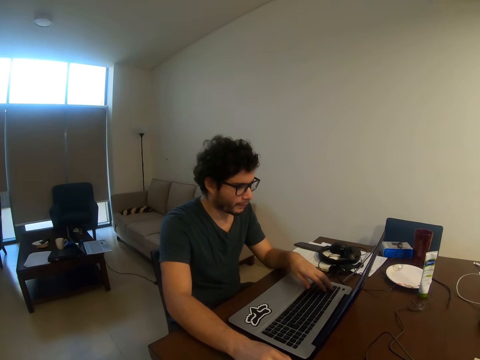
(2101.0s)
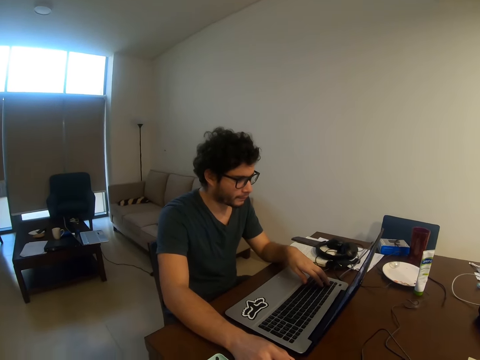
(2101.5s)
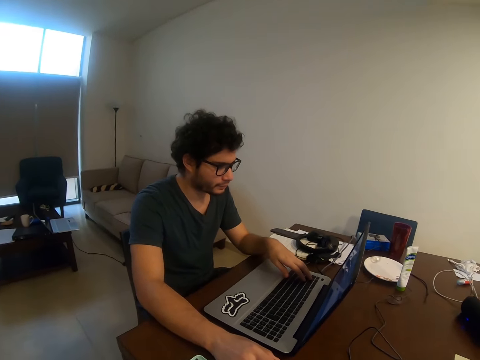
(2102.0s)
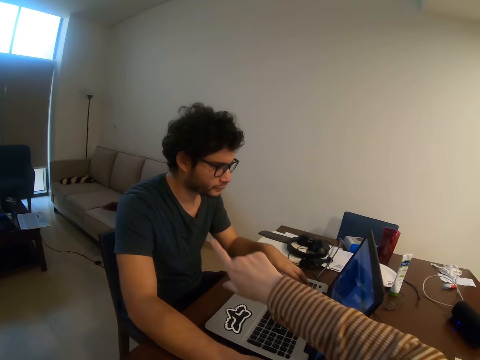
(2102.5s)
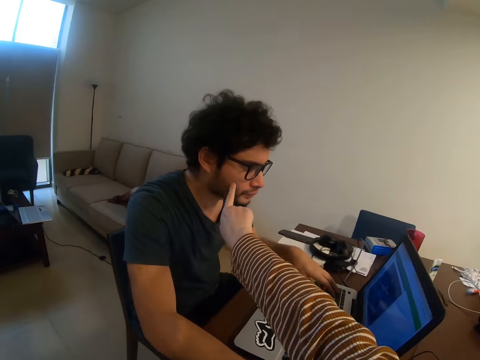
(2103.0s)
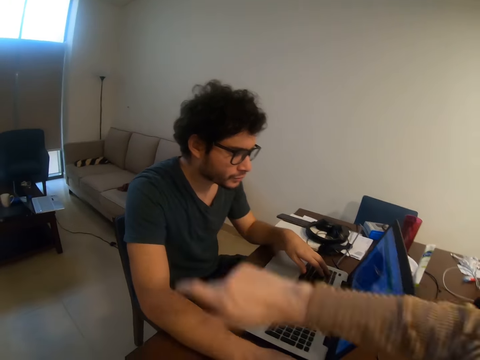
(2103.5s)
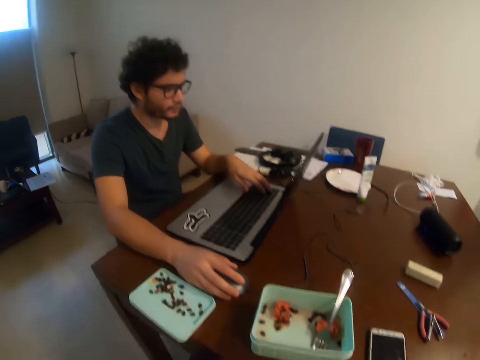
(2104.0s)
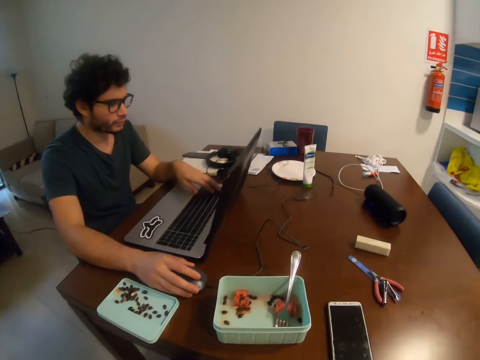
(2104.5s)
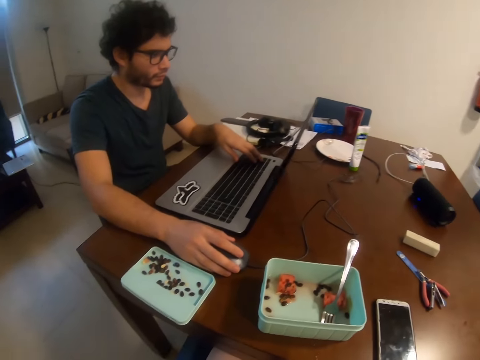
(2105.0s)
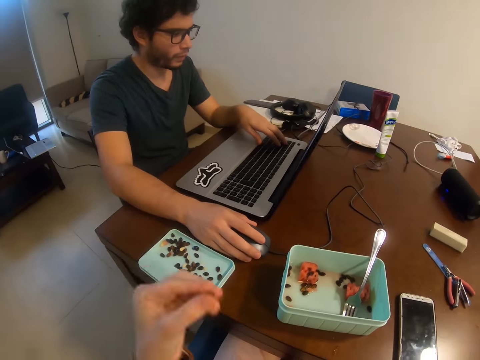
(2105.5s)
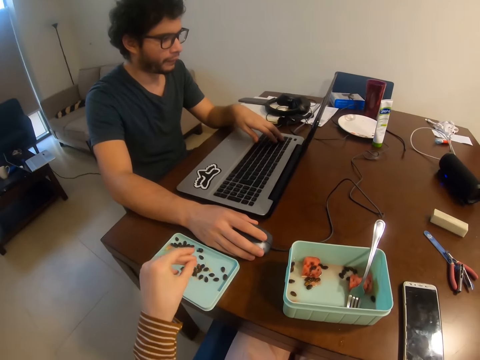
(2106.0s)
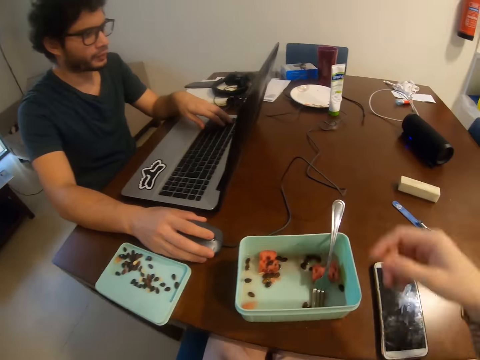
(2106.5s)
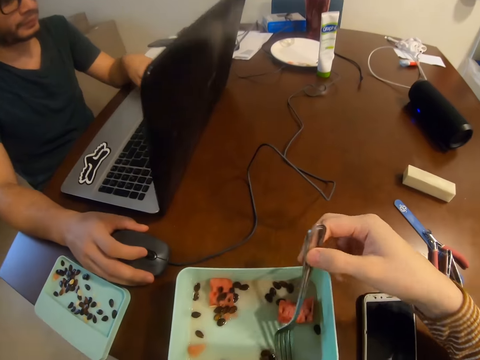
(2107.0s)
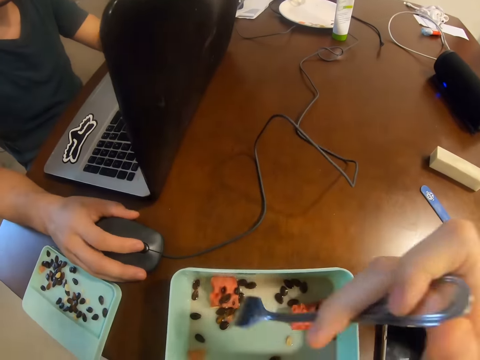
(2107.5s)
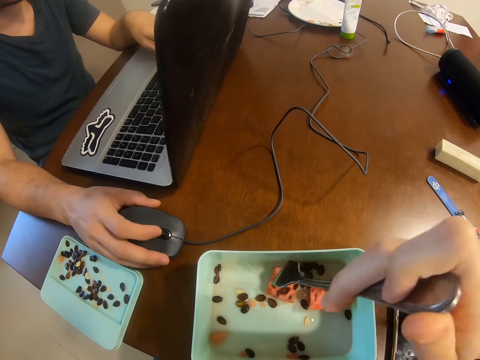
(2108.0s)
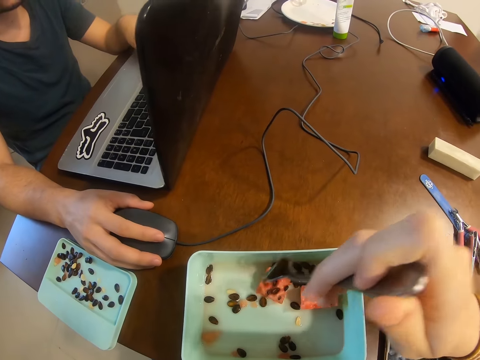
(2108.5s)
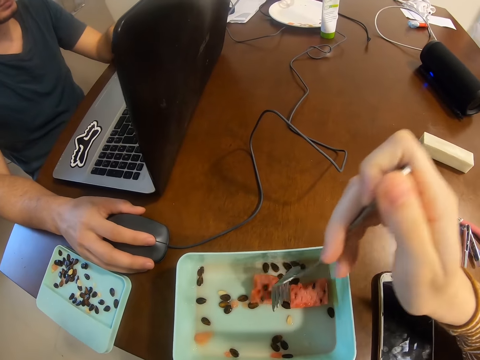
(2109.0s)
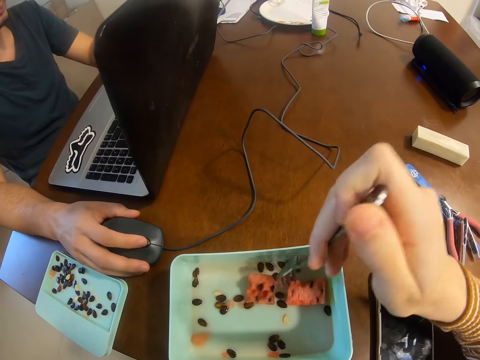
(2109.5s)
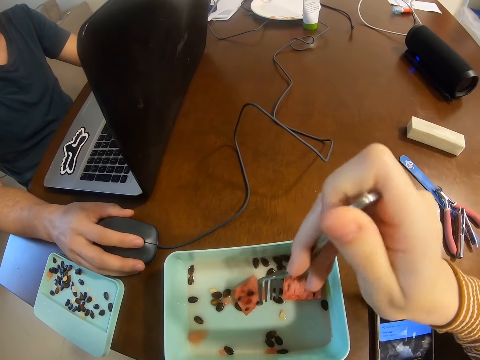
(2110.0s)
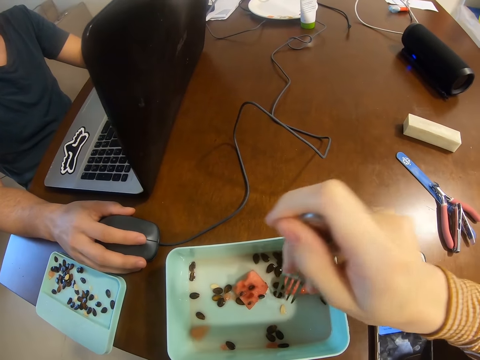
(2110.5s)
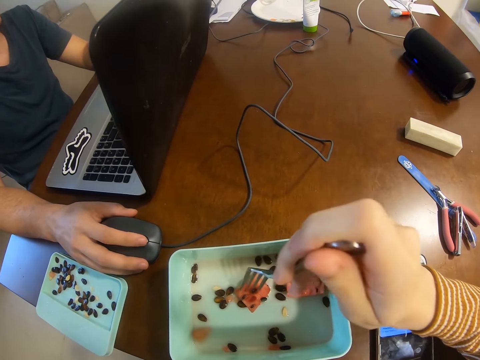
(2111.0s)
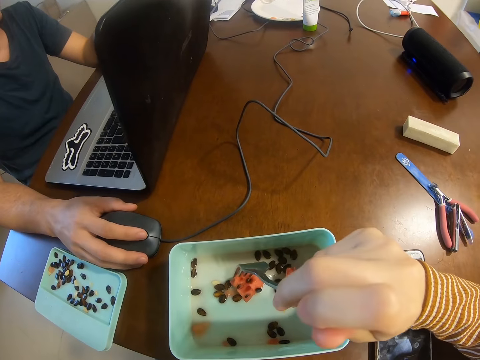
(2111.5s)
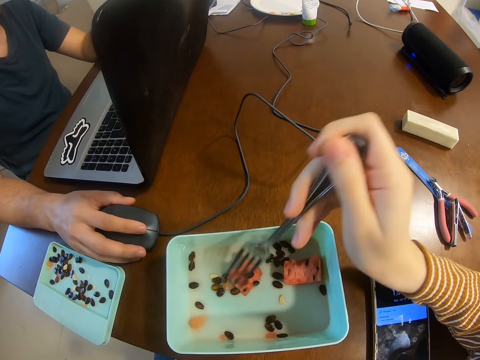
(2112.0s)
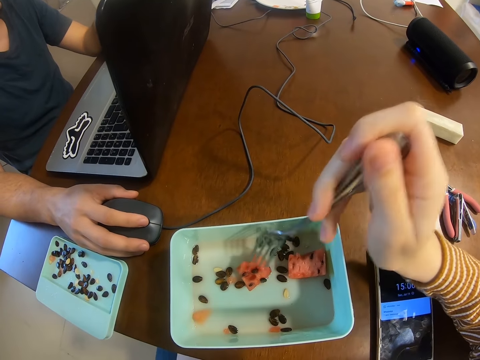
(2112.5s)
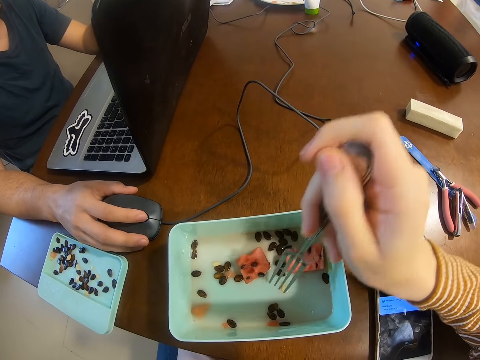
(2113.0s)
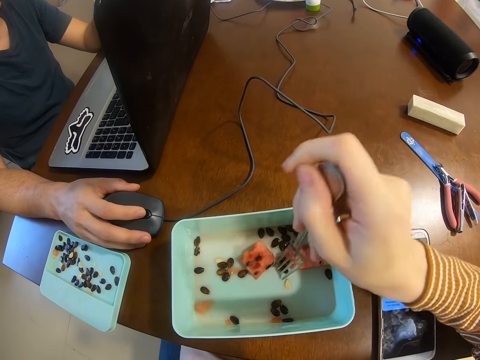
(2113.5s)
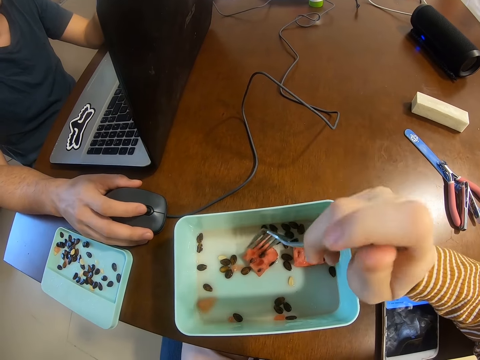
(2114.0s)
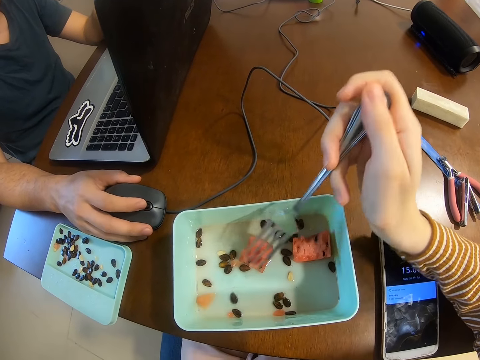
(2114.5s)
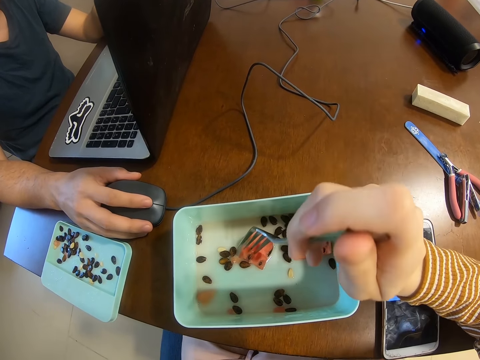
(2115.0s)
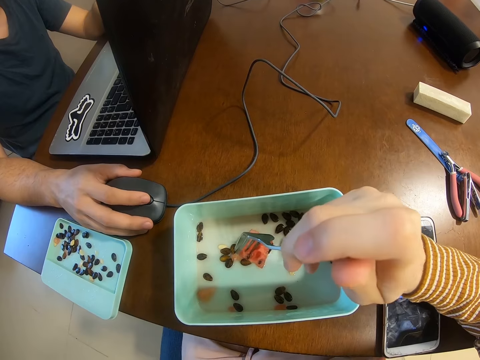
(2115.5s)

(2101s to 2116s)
The camera wearer touches a man with a right hand finger. They look around. They drop seeds in the left hand into the lid container. They pick up a fork in the container with the right hand. They move a melon slice in the container with the fork in the right hand. They remove seeds from the melon slice in the container.

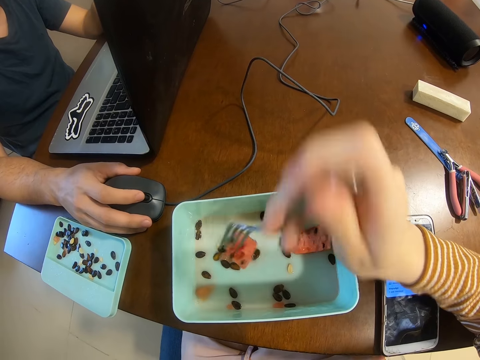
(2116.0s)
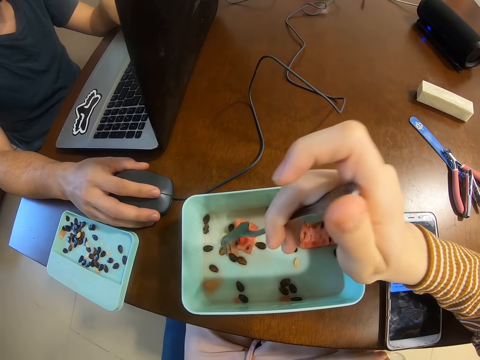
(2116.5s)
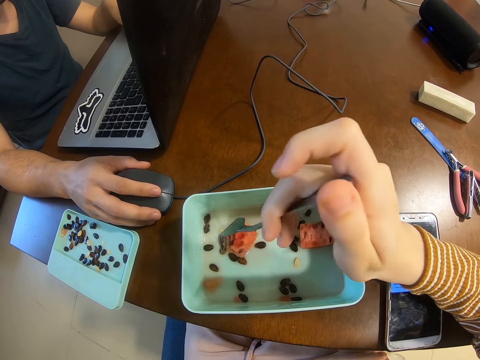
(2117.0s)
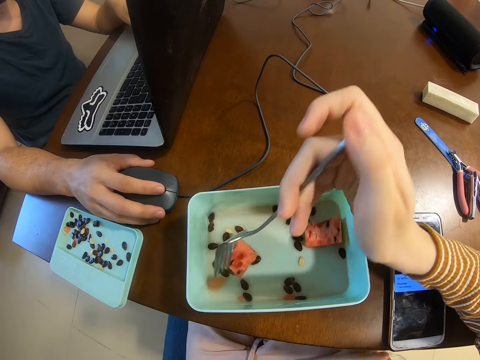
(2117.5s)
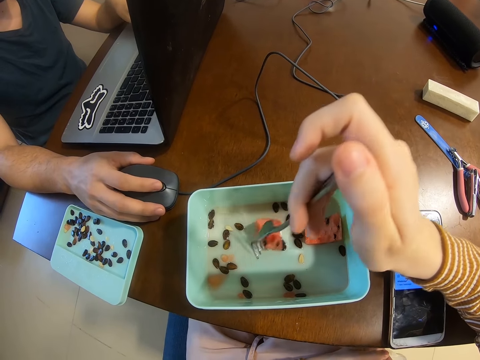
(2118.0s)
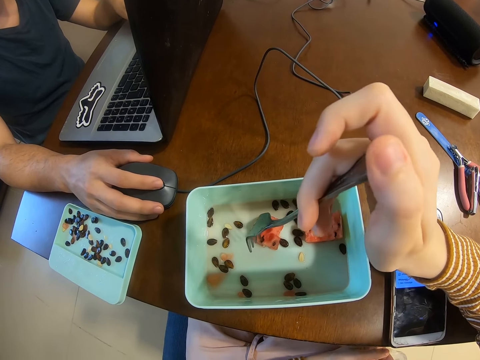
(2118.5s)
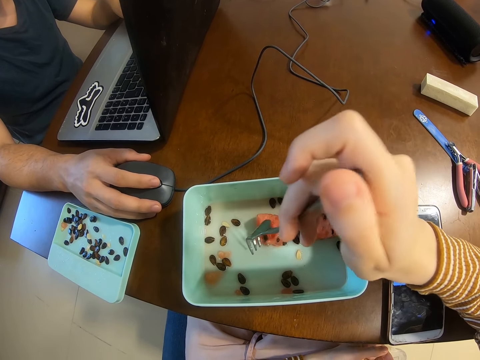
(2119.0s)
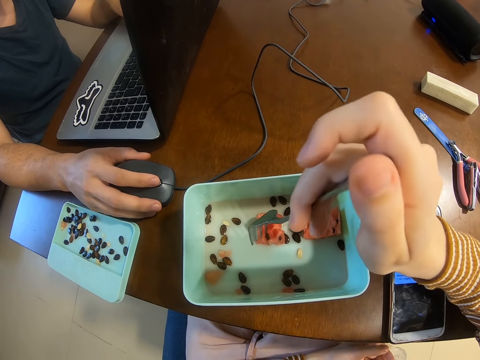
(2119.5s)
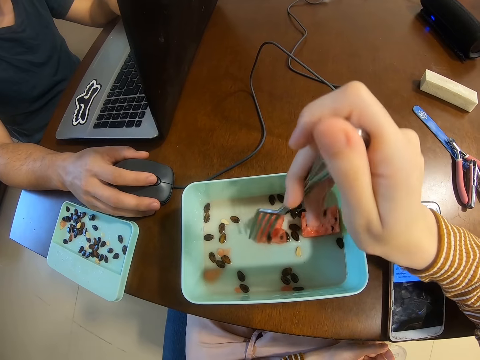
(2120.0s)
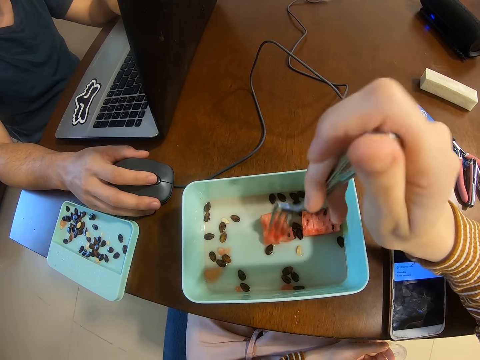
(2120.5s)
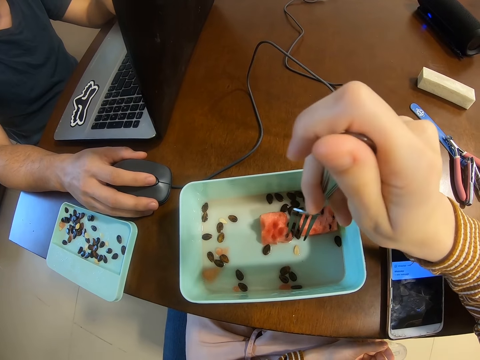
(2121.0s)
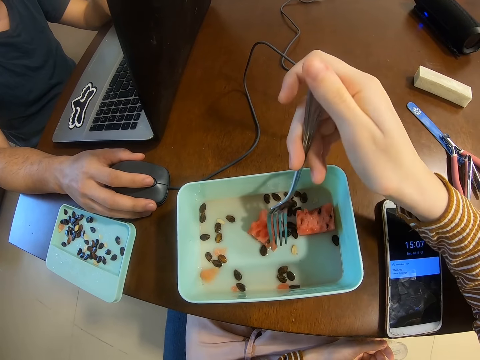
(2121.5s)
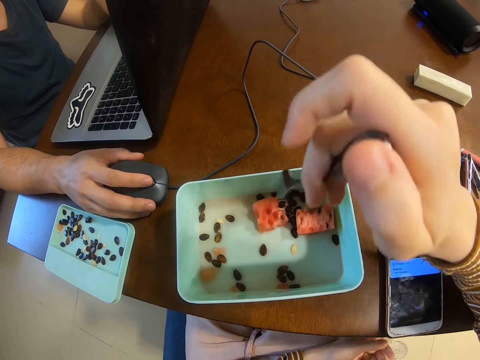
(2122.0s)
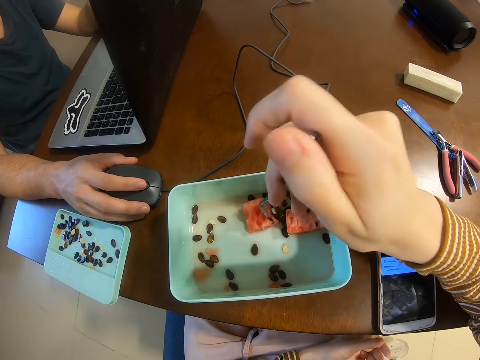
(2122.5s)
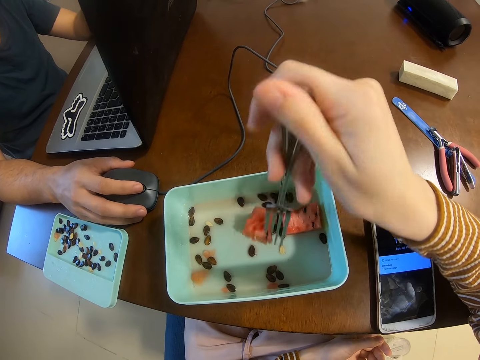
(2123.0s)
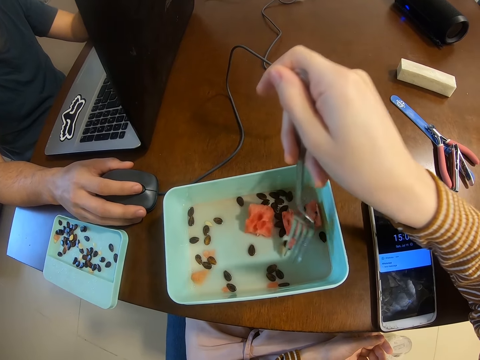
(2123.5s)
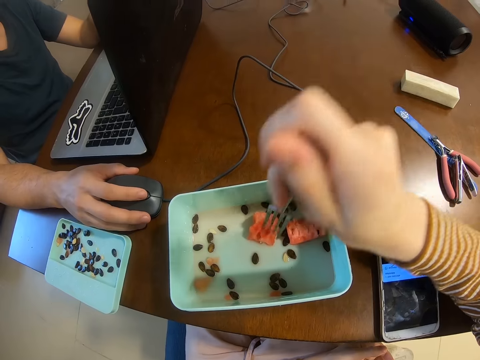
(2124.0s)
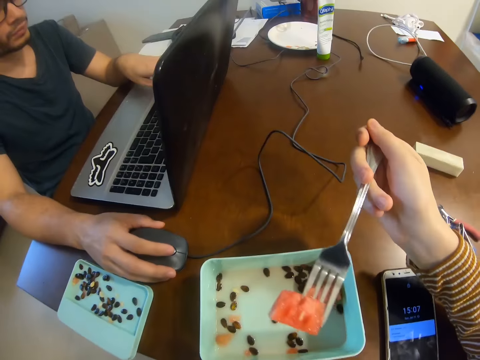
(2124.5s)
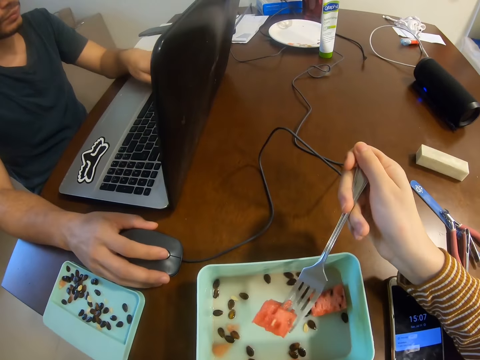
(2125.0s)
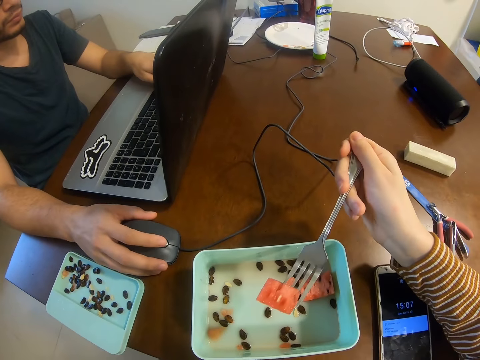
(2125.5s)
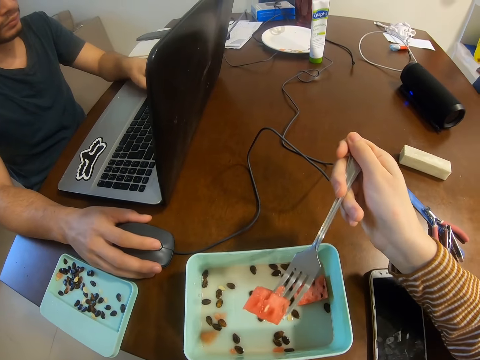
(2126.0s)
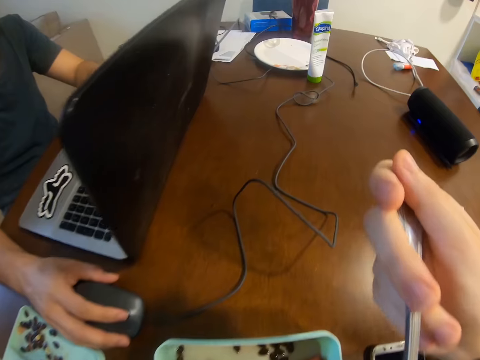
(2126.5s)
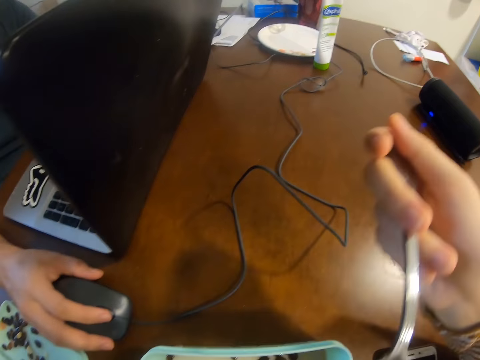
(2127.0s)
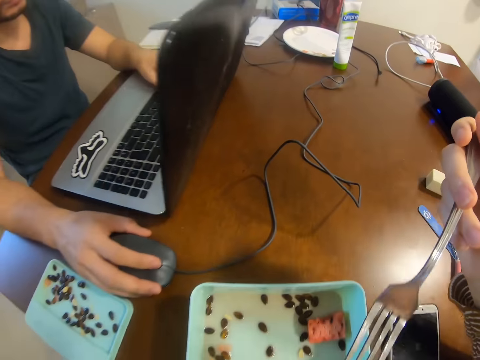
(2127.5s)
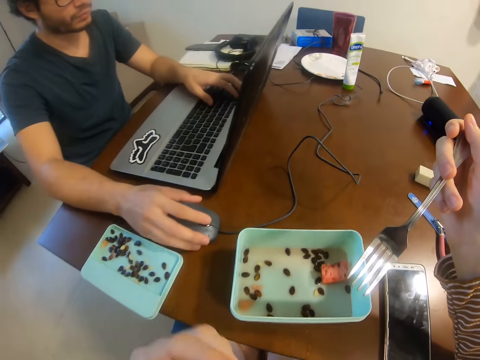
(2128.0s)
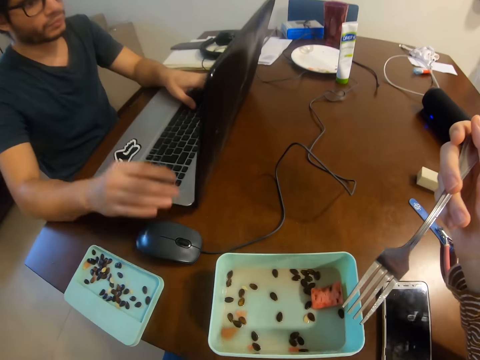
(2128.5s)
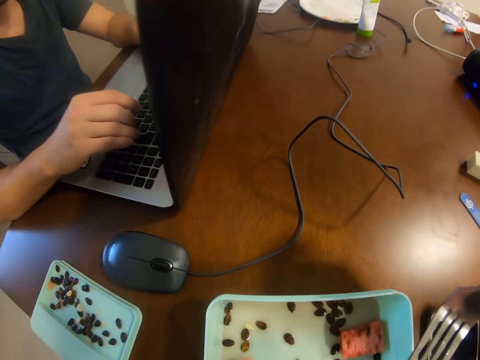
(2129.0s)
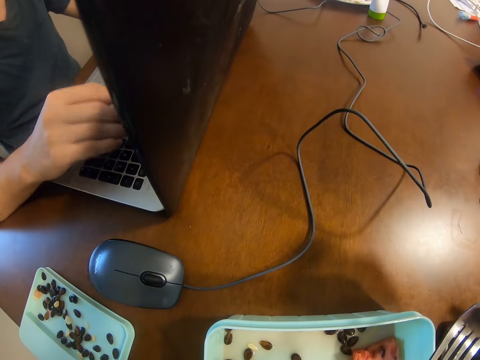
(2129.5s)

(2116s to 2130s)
The camera wearer picks up a melon slice with the fork in the right hand. They shake the fork with the melon slice in the right hand. They eat the melon slice in the fork in the right hand. They raise the left hand. A man operates a computer with both hands.
